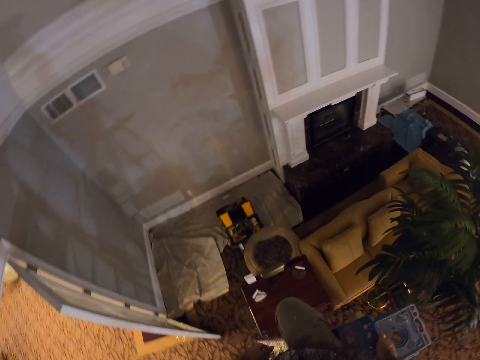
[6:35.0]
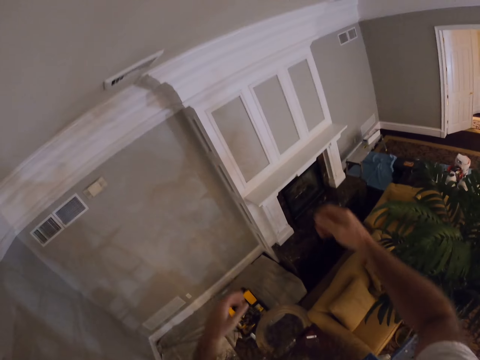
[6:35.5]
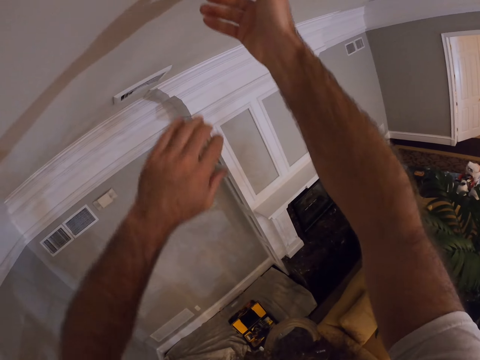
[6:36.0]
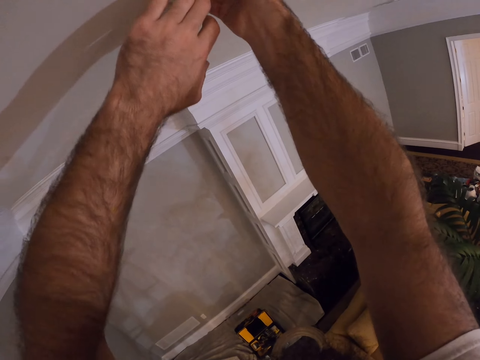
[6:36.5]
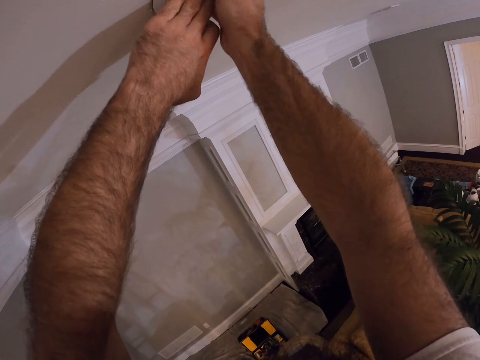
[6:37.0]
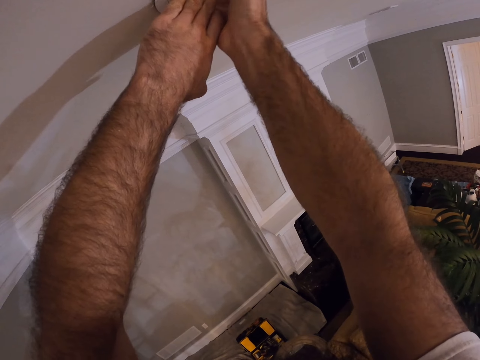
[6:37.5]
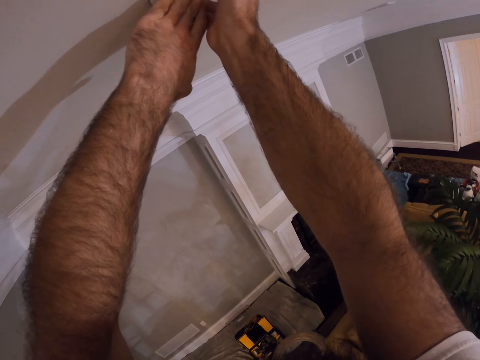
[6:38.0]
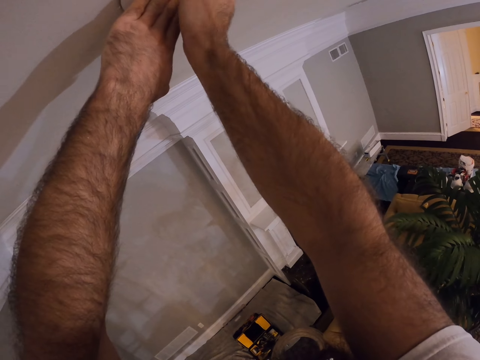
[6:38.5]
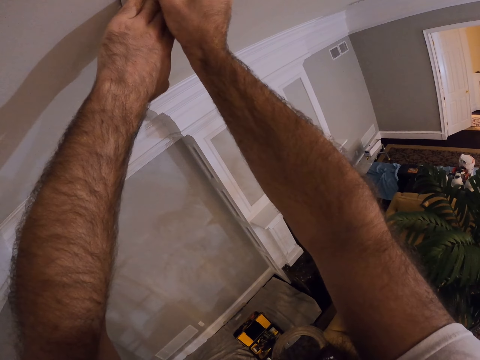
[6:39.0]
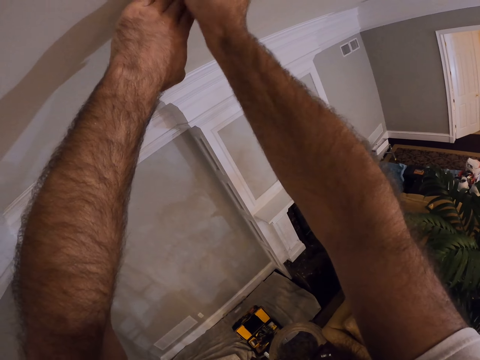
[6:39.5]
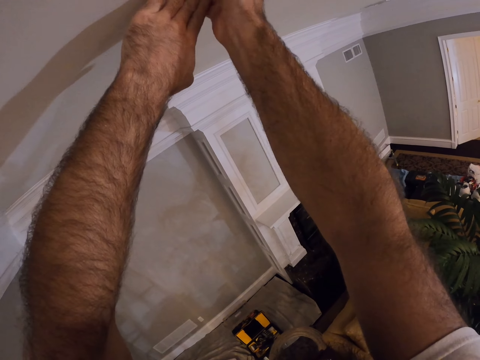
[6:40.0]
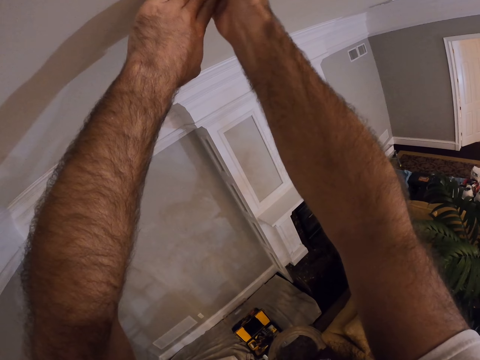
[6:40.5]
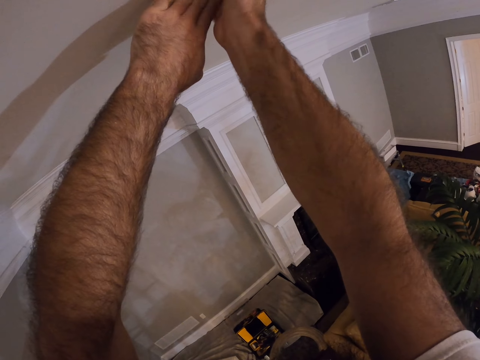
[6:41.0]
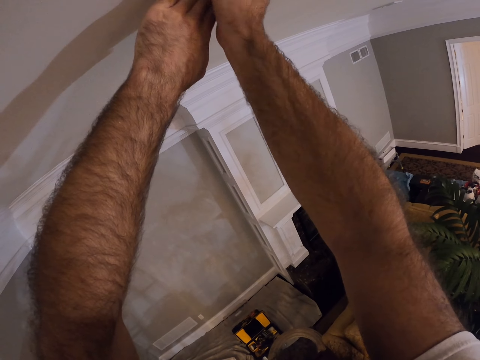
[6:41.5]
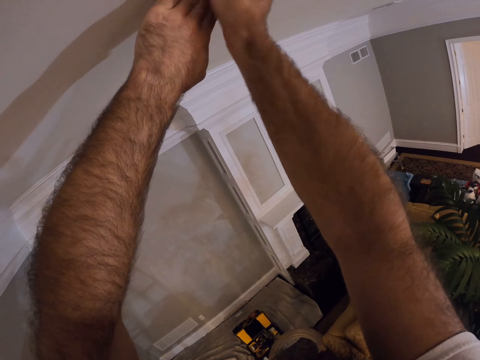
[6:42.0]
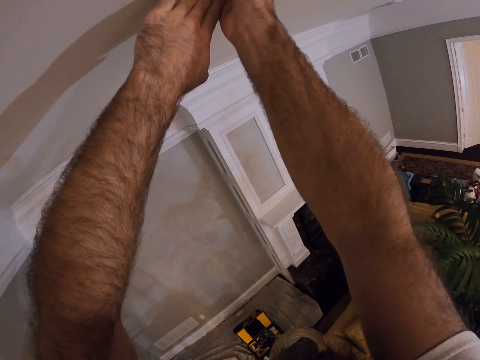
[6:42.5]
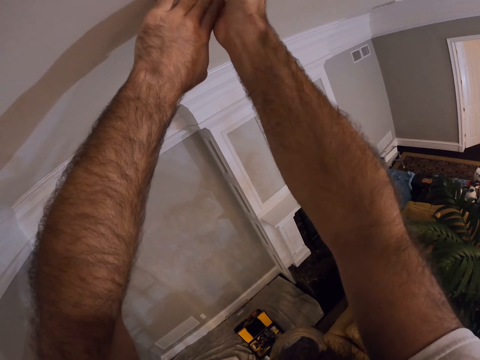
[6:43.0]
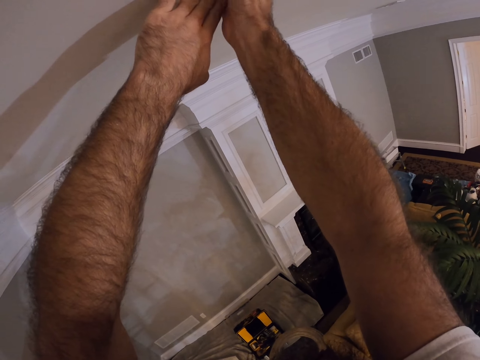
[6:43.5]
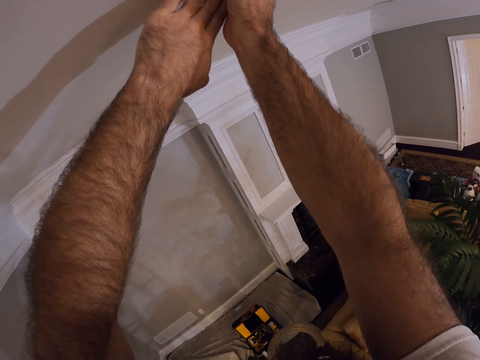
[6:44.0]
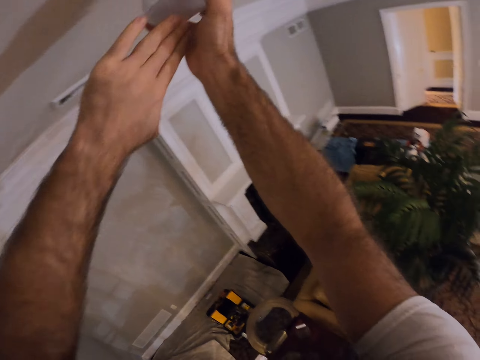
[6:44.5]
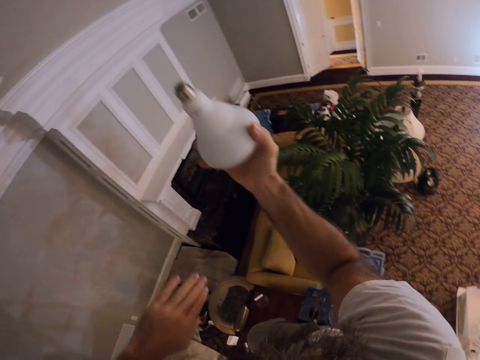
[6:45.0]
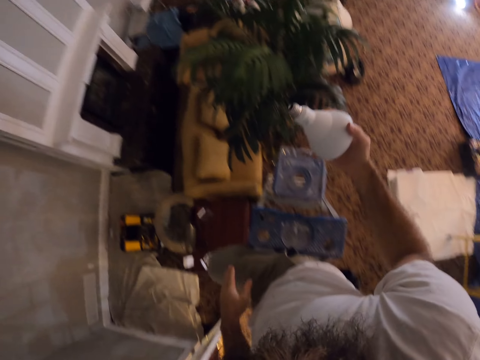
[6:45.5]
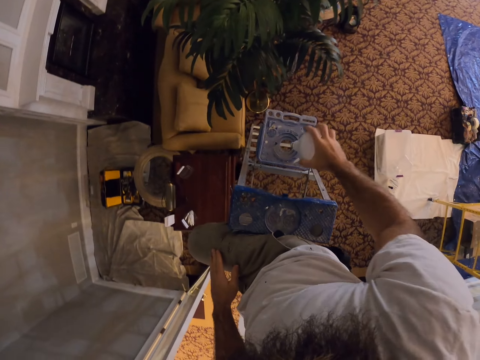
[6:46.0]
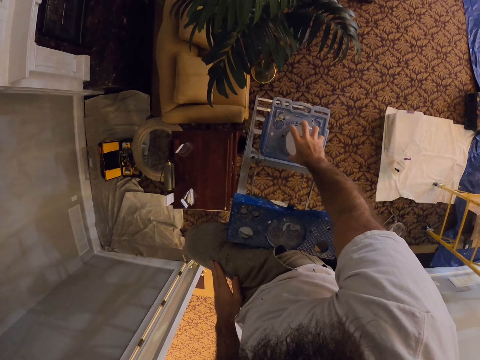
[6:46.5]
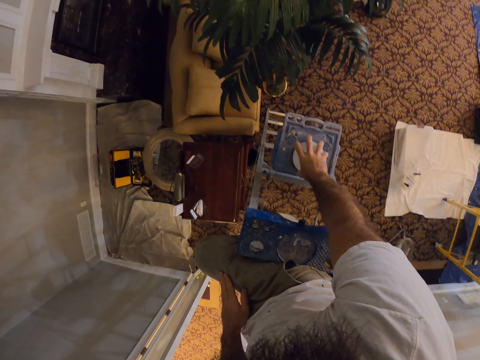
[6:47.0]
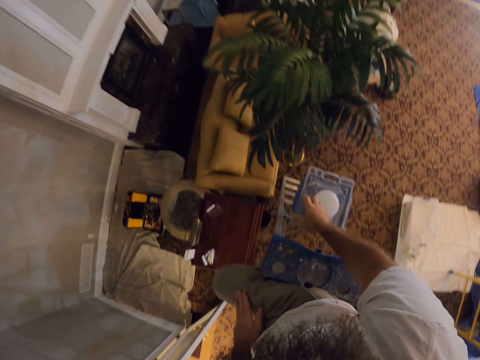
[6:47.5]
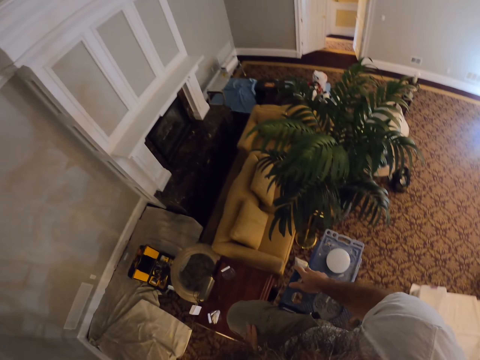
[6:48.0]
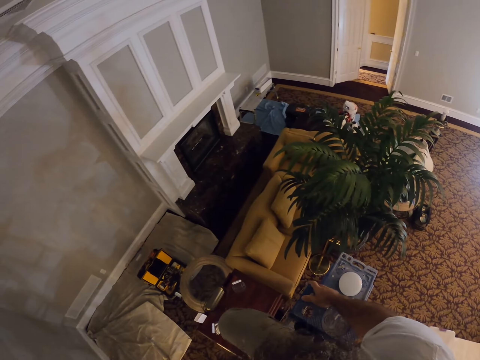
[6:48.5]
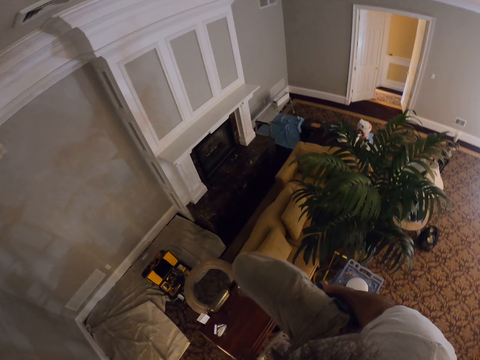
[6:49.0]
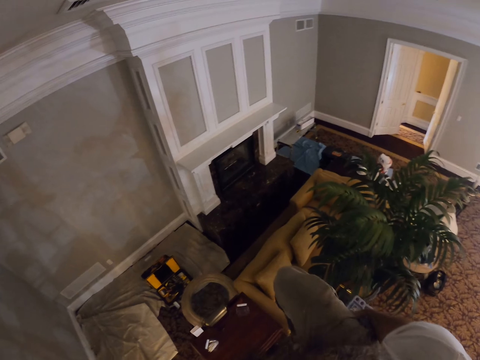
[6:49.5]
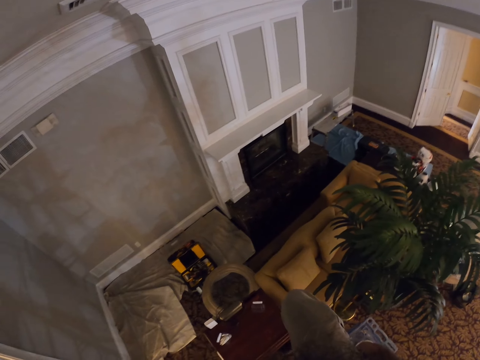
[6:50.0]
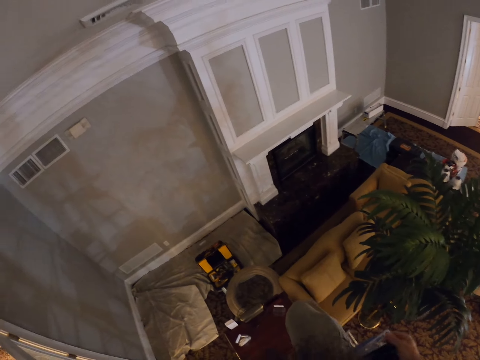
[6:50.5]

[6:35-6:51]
The camera wearer removes the bulb. He holds the bulb in his right hand. He drops the bulb on the ladder on the carpet floor with his right hand.

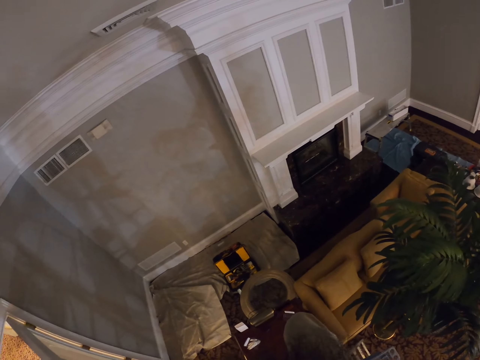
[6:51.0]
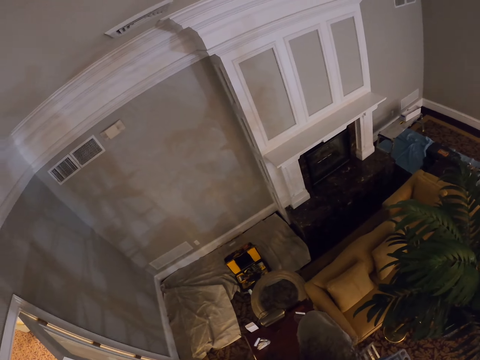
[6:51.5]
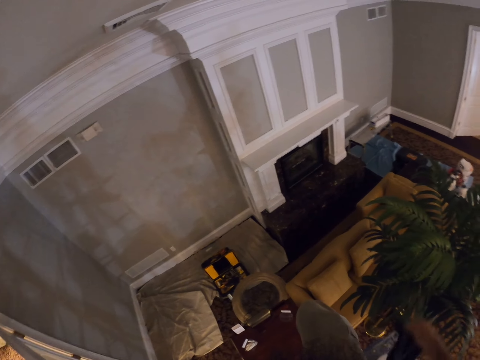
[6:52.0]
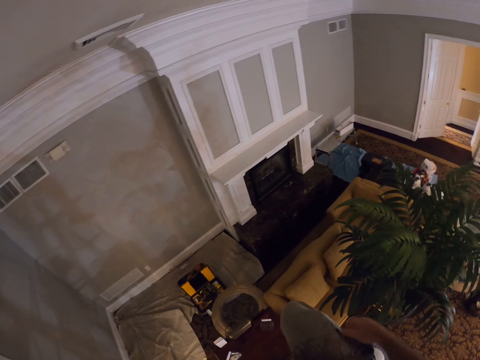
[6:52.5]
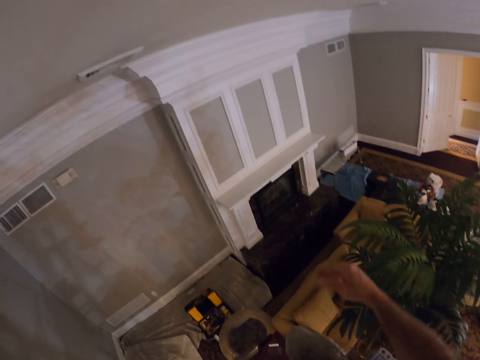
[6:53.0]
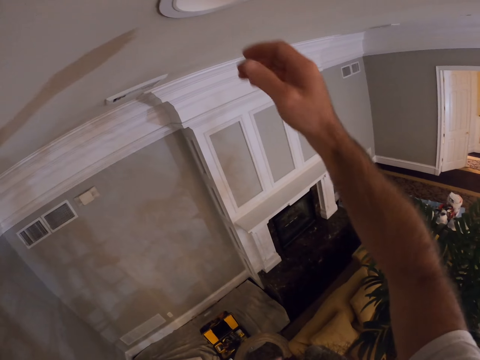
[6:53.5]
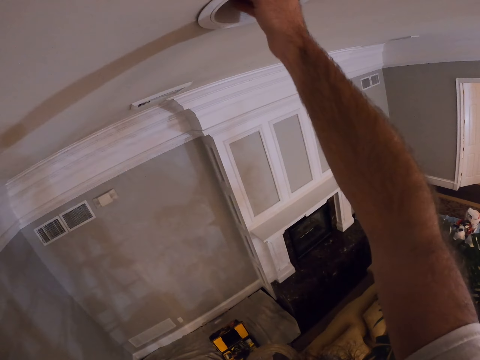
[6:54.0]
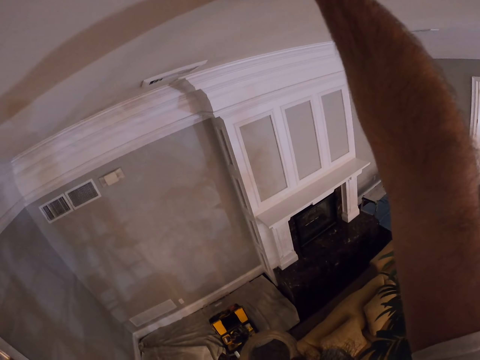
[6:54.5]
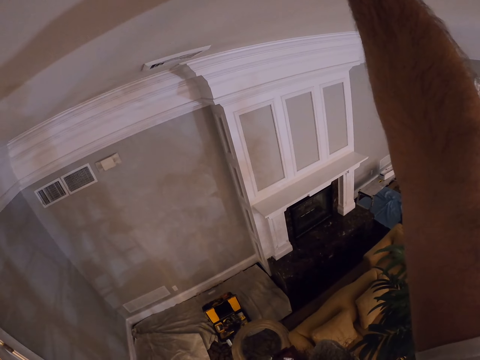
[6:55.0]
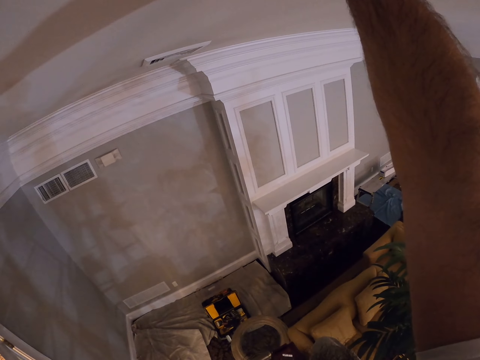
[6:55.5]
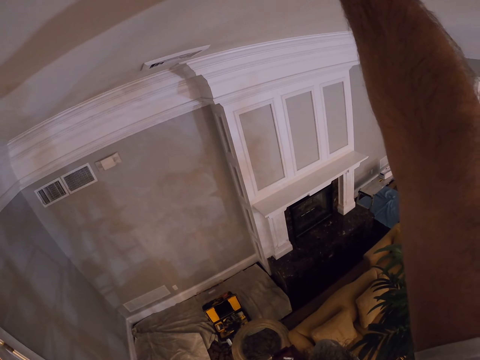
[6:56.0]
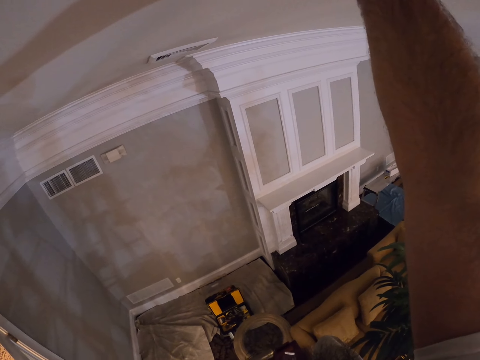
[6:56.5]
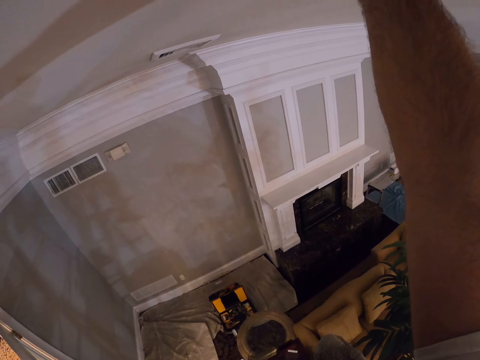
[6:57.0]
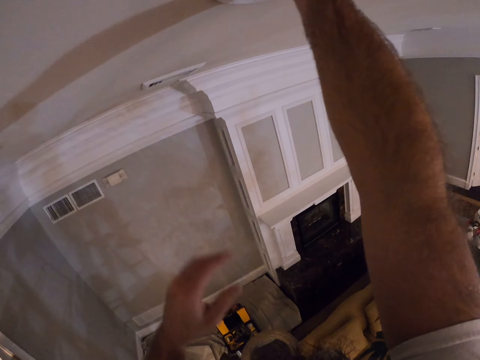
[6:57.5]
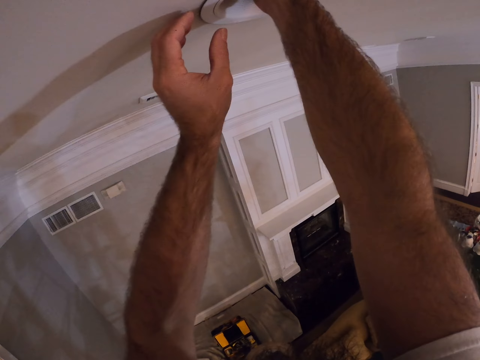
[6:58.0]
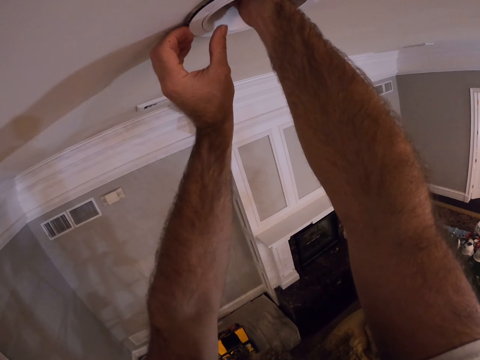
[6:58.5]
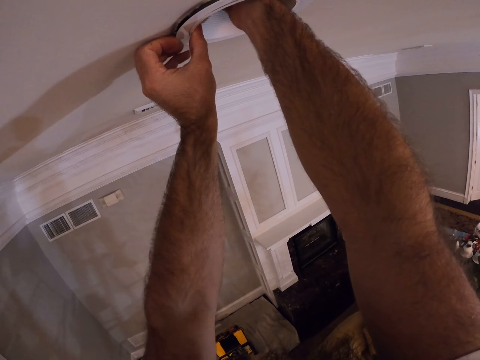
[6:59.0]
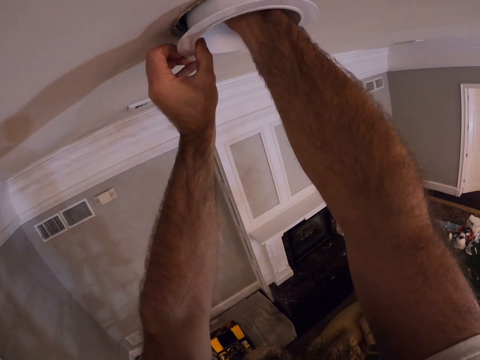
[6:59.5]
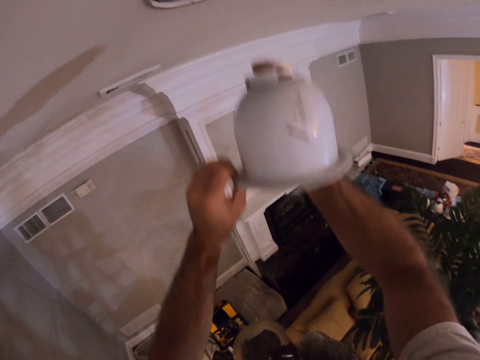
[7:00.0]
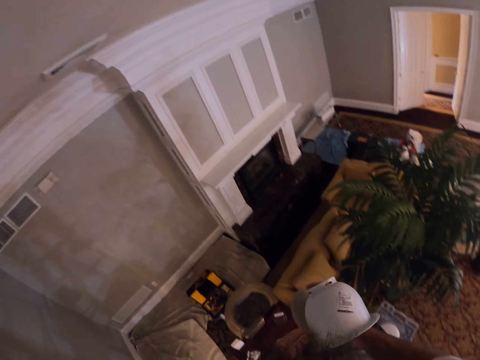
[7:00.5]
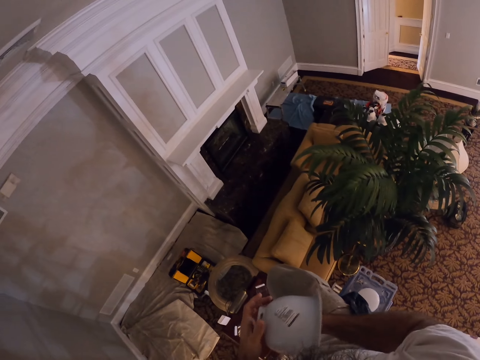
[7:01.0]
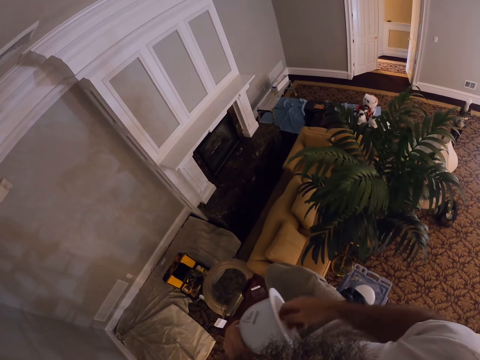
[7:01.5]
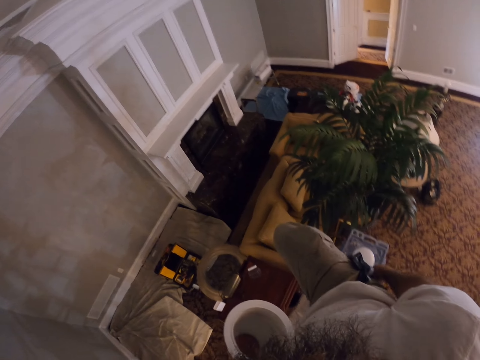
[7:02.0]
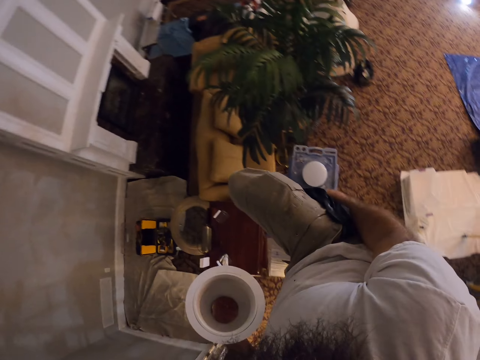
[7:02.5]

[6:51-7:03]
The camera wearer removes the bulb holder. They remove the bulb holder from the ceiling with both hands.
